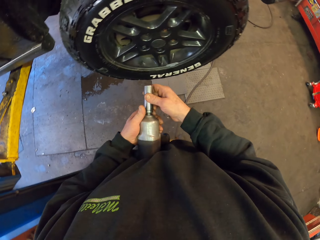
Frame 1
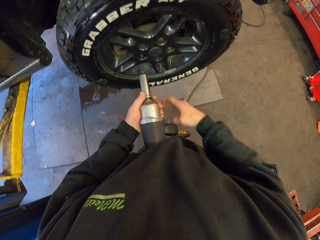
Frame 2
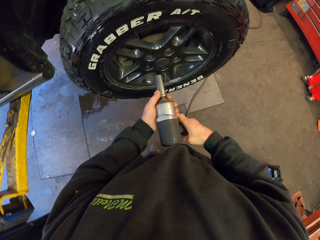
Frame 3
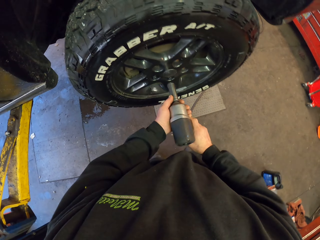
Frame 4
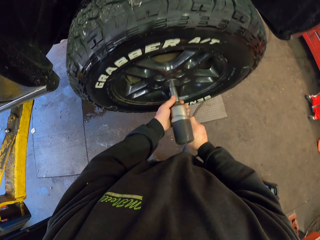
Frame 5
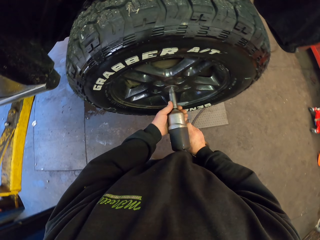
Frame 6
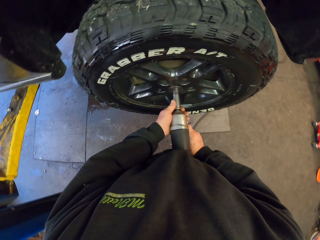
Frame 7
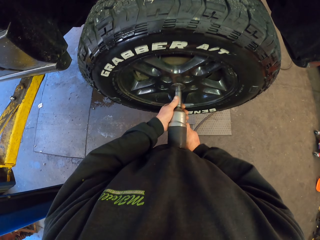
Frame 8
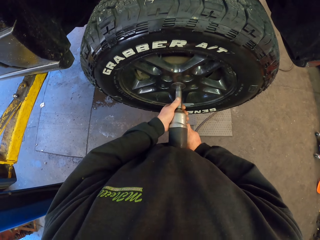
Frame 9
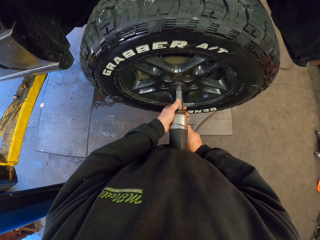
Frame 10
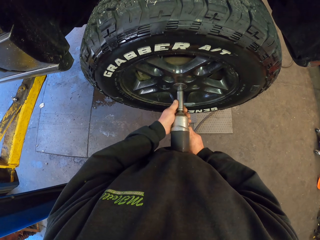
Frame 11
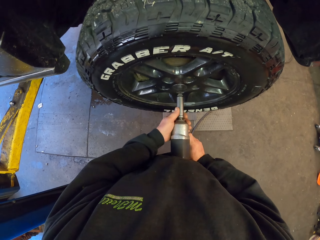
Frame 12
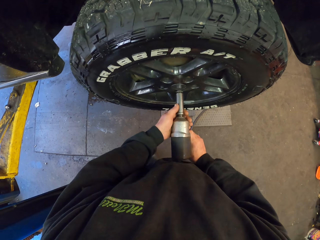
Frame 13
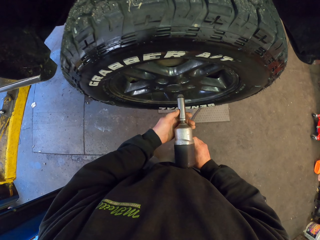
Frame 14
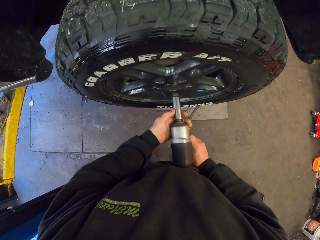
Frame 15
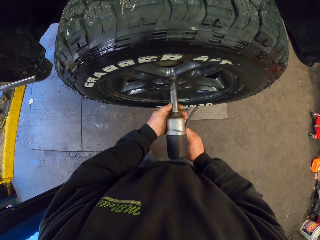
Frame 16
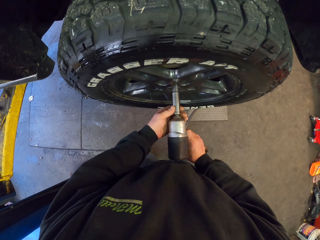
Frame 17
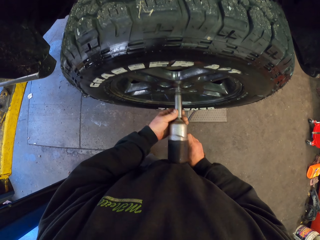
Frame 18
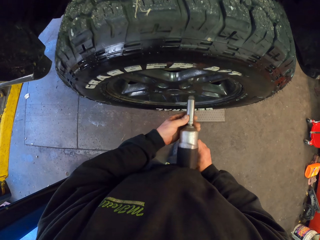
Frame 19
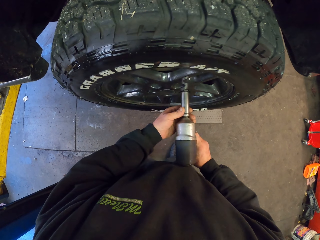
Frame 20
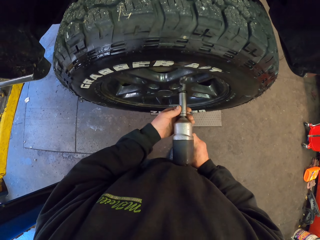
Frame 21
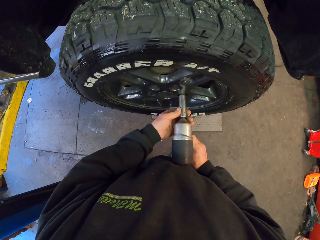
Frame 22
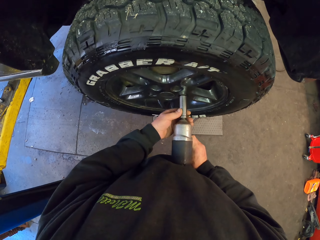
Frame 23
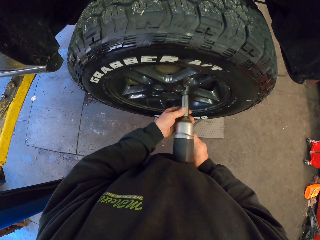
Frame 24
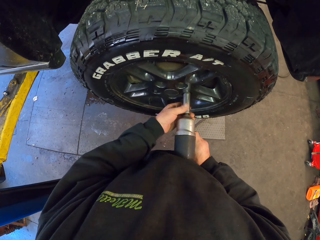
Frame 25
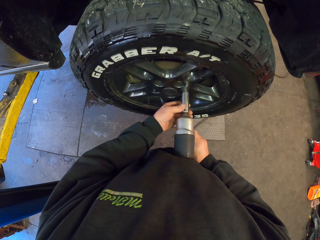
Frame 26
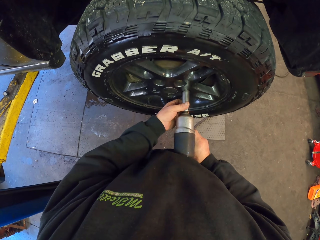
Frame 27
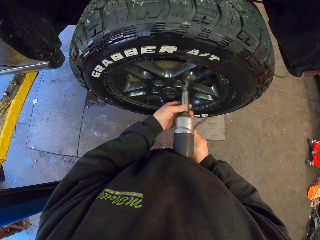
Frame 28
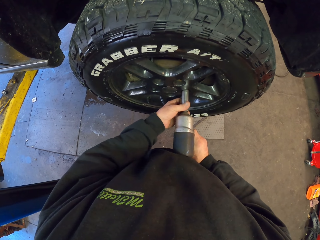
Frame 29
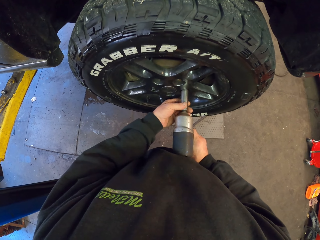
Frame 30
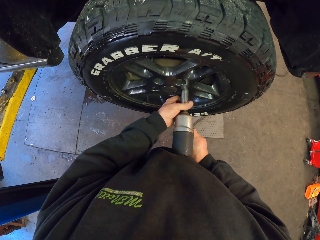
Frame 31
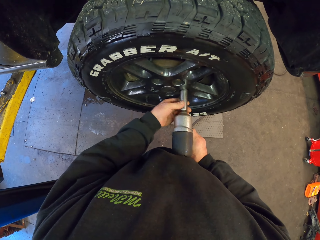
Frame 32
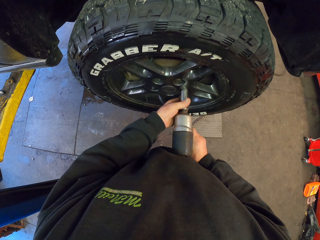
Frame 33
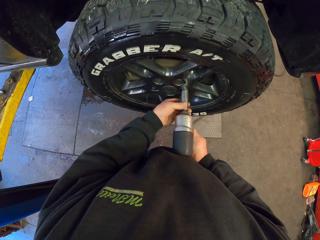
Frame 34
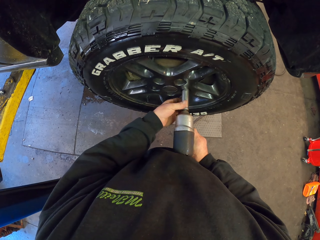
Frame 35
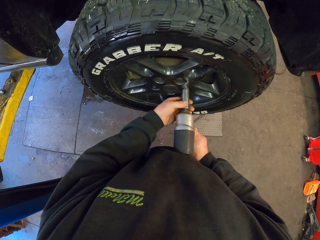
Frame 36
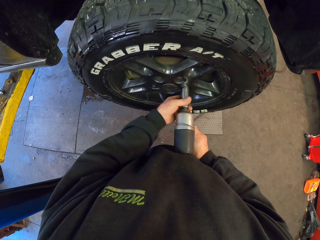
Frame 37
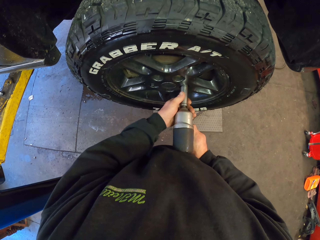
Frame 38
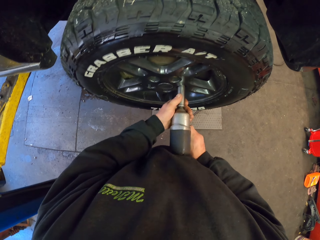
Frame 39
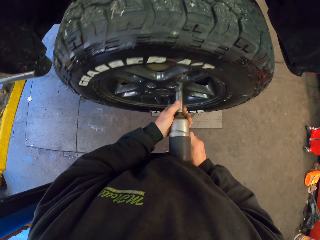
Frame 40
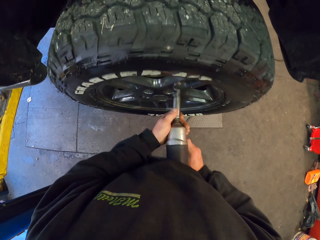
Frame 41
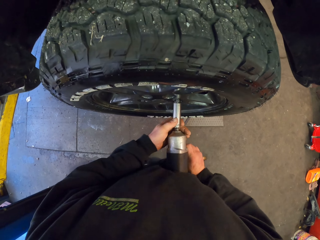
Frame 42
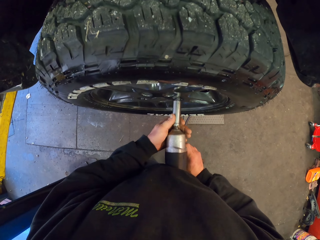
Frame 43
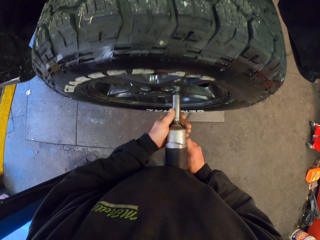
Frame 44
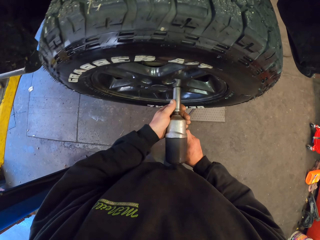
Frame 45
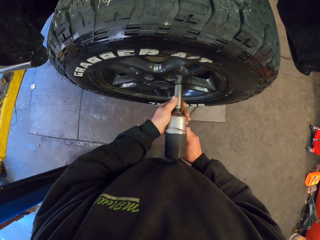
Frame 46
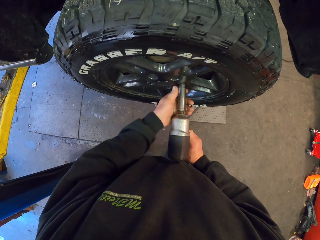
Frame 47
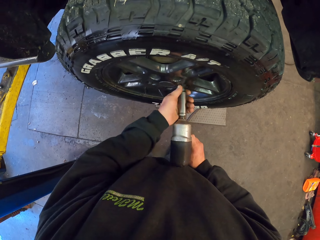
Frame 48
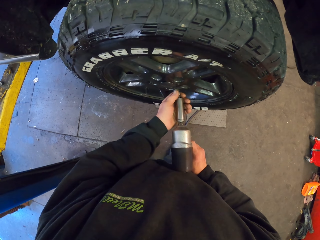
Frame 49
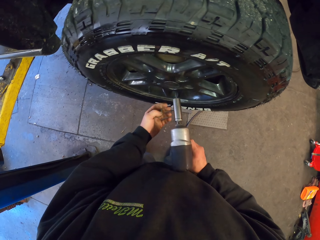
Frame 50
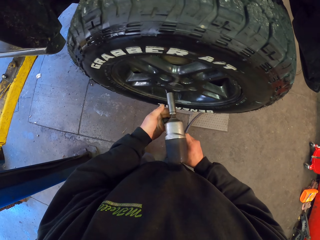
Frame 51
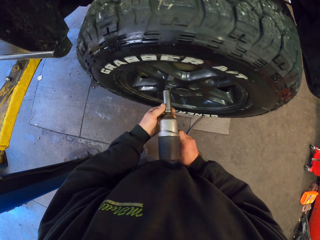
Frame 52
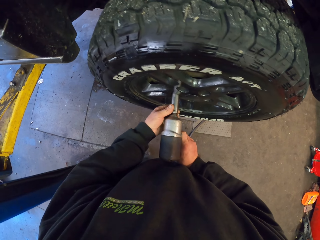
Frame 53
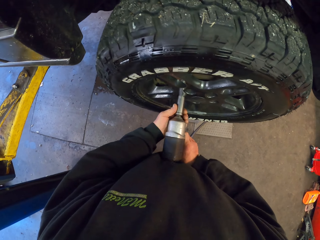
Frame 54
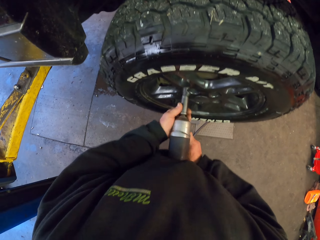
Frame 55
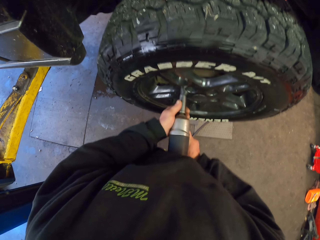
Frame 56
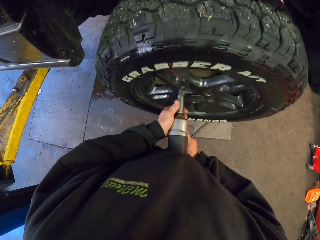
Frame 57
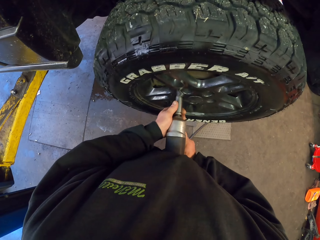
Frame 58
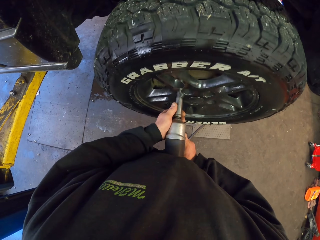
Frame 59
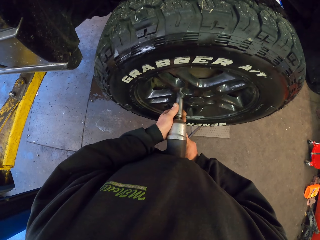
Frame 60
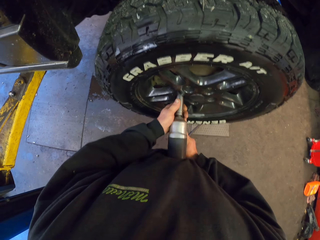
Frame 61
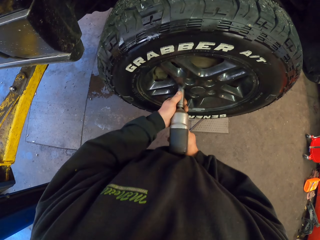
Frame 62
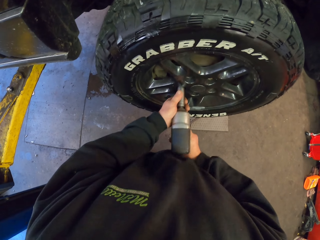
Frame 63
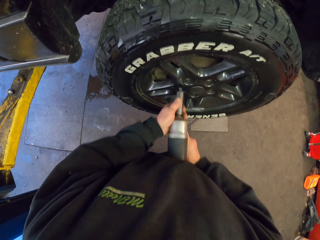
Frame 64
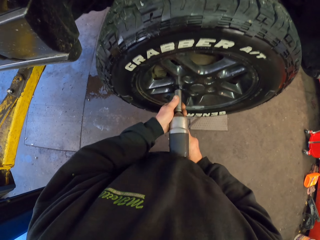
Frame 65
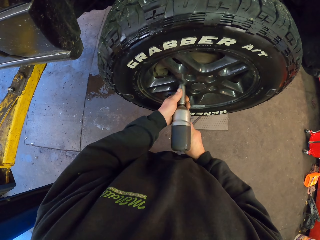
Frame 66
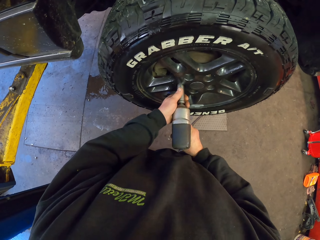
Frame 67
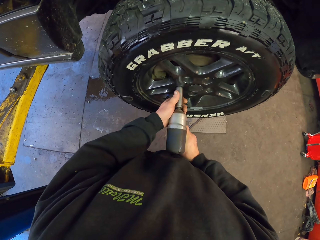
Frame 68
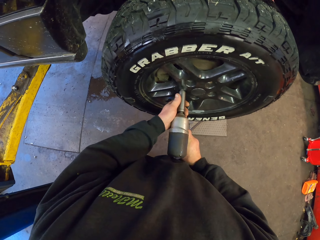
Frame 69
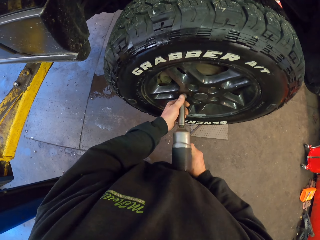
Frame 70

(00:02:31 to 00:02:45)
The camera wearer puts something on the drill. They fix the wheel using the drill. They take a bolt. They drill on the wheel or car rim.

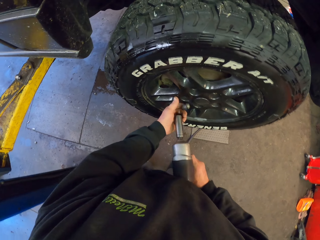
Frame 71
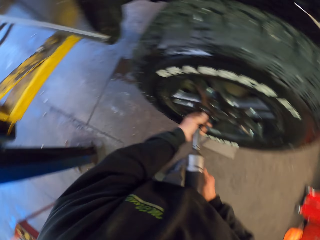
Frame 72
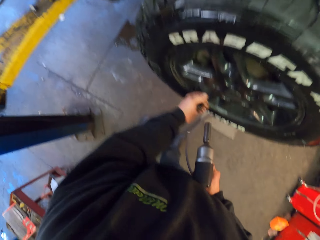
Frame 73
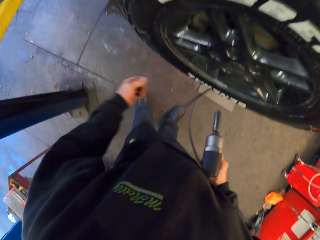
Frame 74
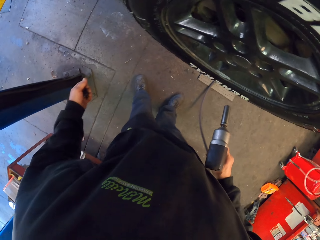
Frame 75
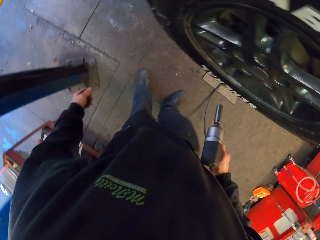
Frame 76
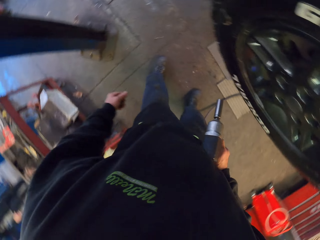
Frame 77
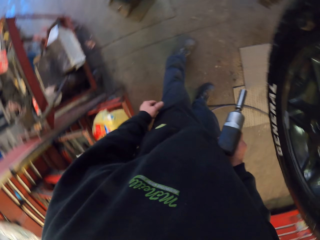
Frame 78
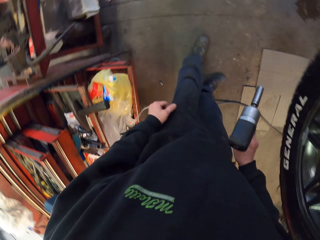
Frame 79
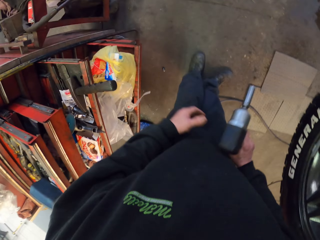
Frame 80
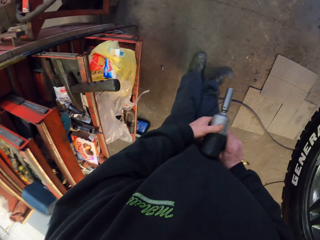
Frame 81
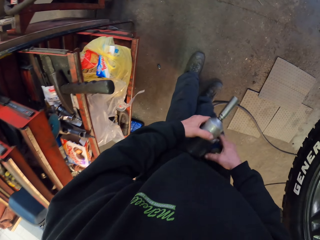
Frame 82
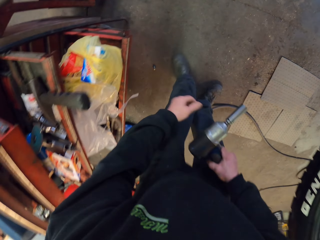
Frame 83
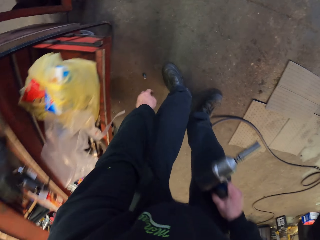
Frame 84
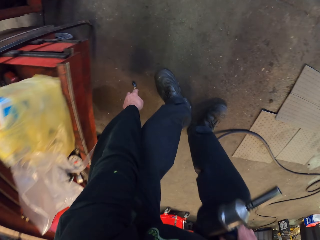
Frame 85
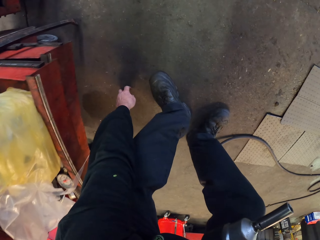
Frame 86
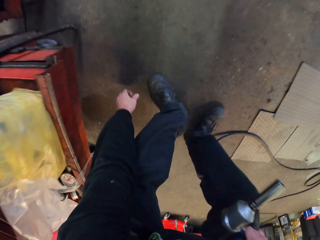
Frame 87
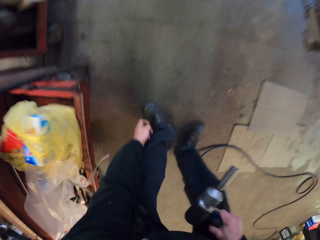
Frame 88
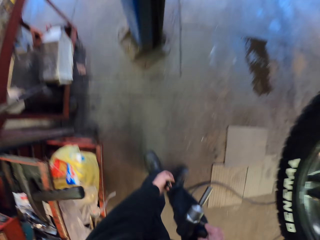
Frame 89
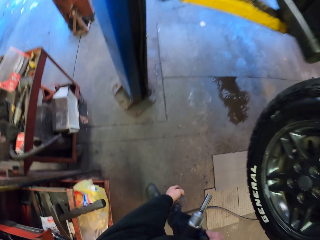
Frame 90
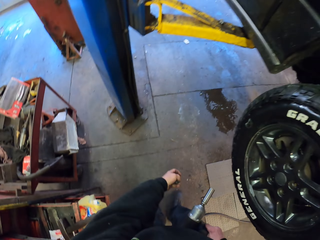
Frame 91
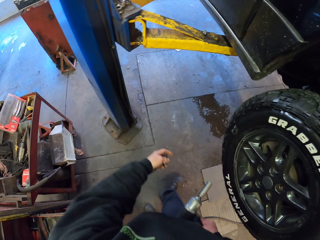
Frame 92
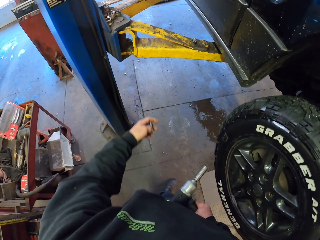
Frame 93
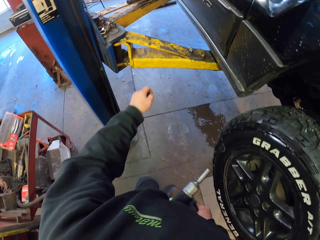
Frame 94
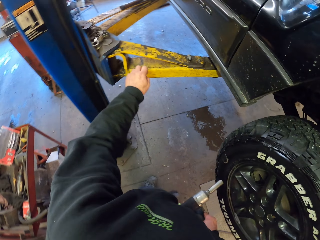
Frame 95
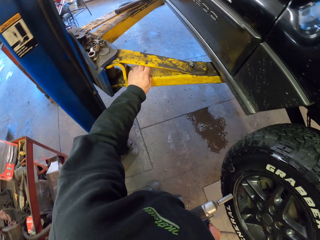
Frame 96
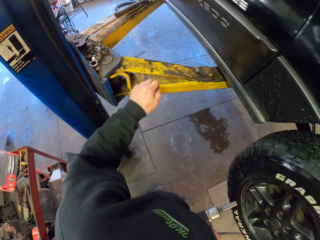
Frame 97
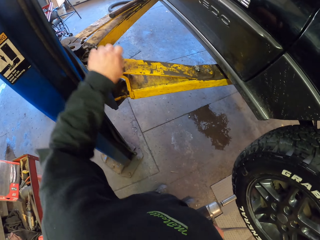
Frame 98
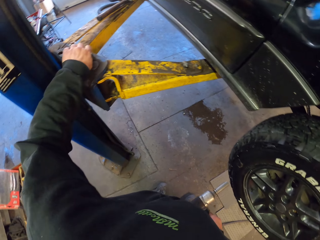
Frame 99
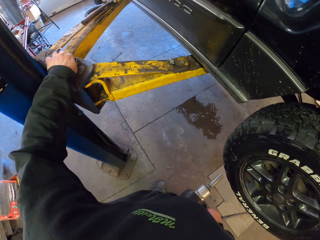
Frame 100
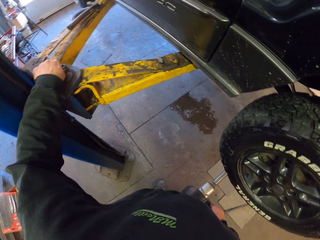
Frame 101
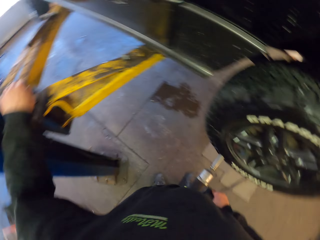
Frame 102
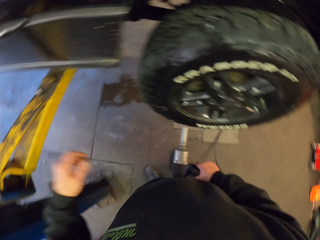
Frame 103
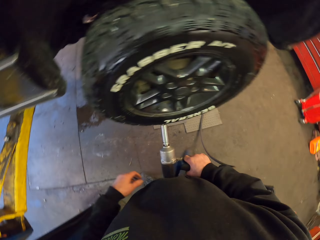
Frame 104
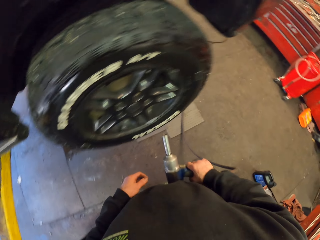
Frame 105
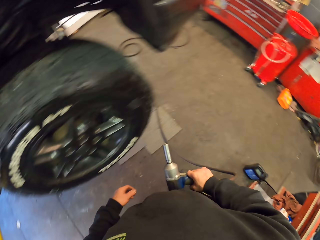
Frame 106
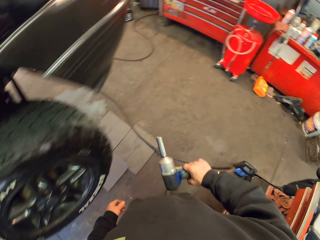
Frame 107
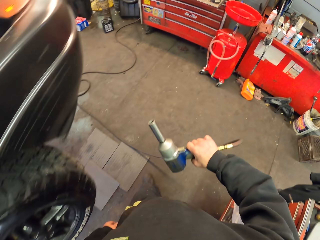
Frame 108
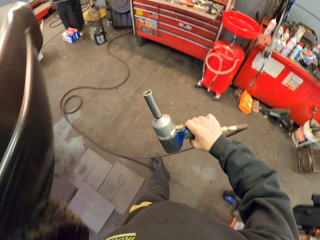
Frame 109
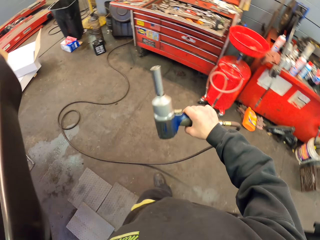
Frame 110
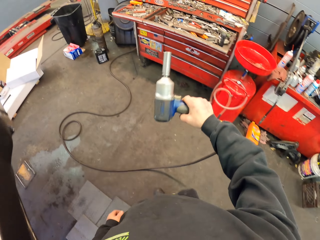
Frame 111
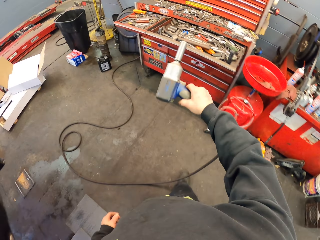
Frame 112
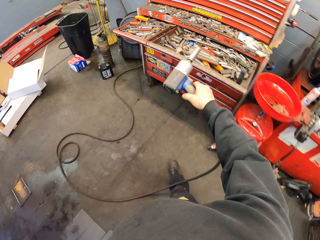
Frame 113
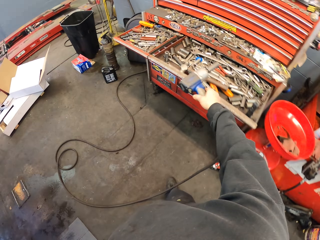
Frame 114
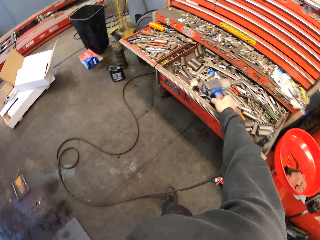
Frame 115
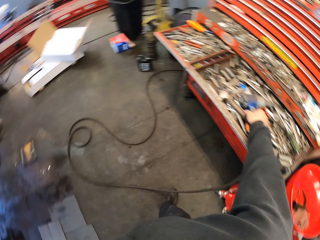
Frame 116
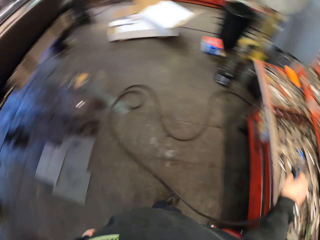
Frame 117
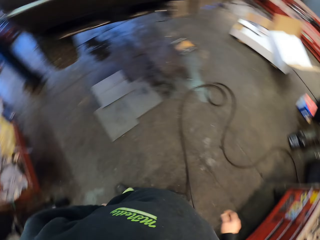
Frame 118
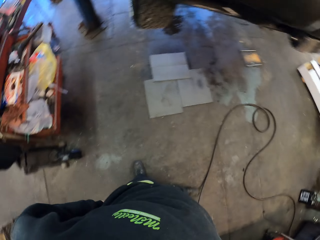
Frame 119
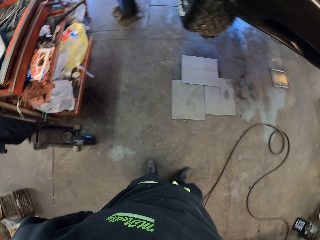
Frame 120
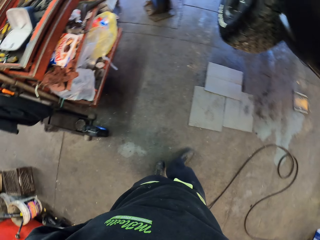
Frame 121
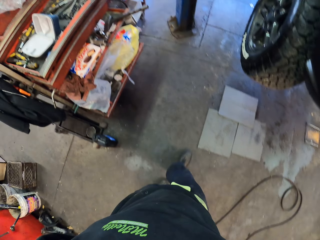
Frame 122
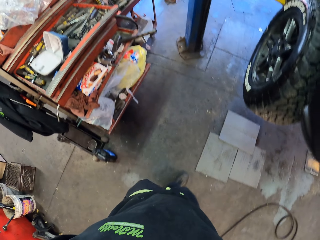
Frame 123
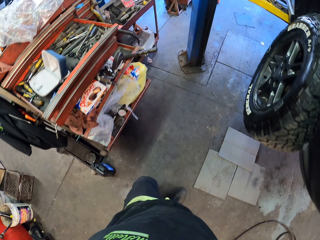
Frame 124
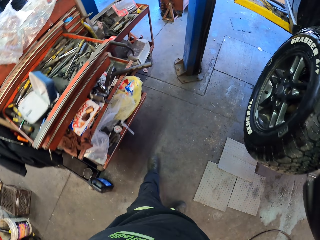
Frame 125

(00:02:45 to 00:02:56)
The camera wearer drops a bolt. They pick the bolt from the floor. They place the bolt on the metal stand. They walk around the garage. They place the drill machine in the drawer where other tools are.
